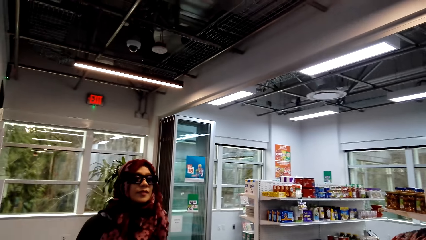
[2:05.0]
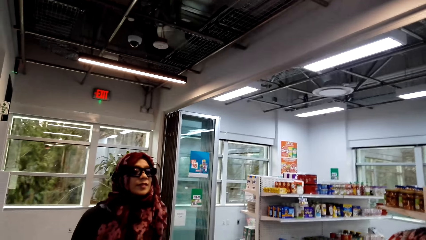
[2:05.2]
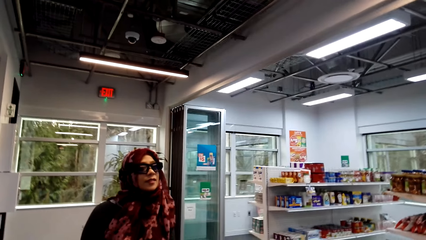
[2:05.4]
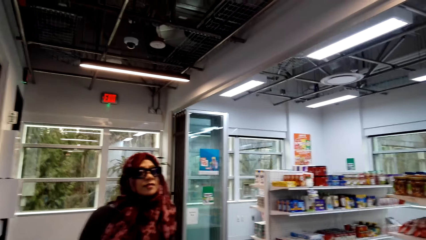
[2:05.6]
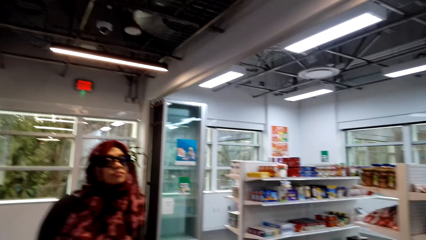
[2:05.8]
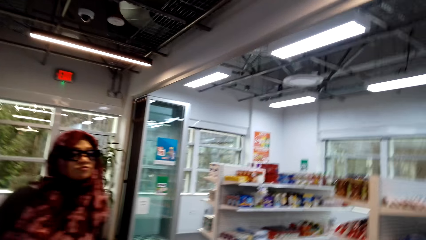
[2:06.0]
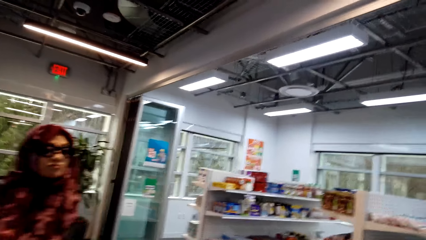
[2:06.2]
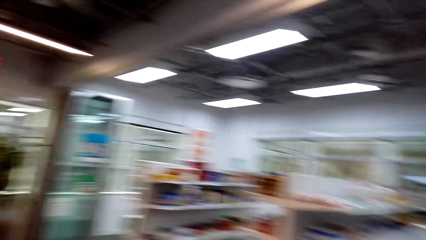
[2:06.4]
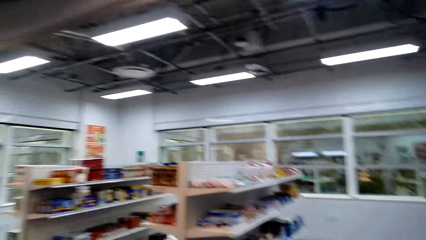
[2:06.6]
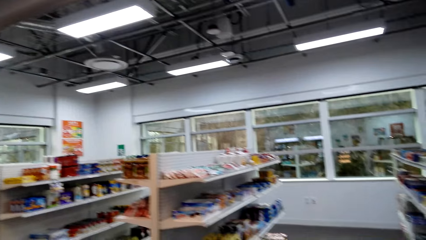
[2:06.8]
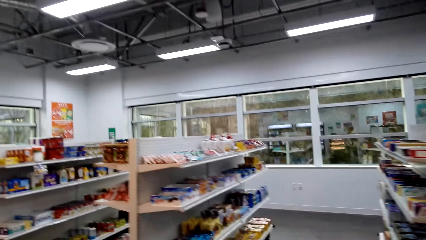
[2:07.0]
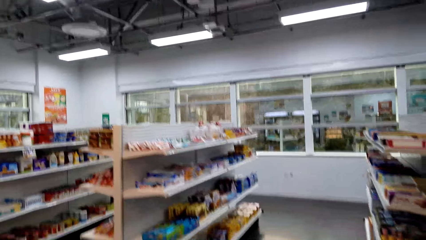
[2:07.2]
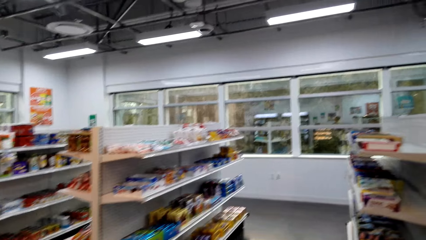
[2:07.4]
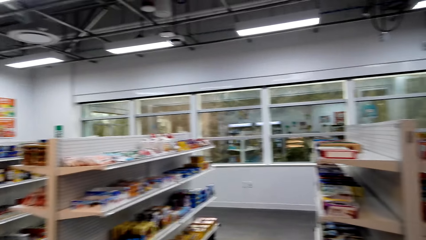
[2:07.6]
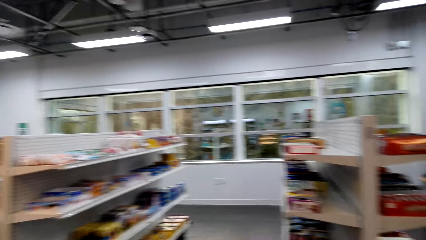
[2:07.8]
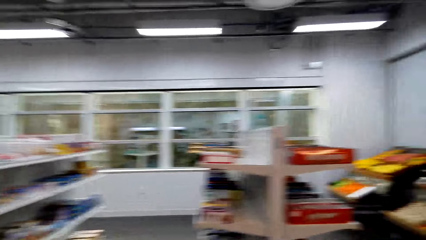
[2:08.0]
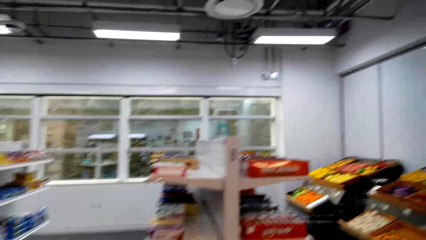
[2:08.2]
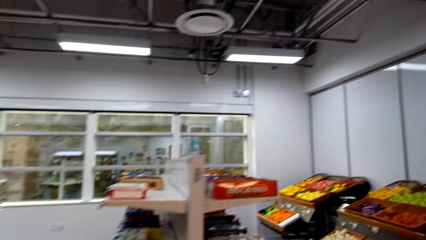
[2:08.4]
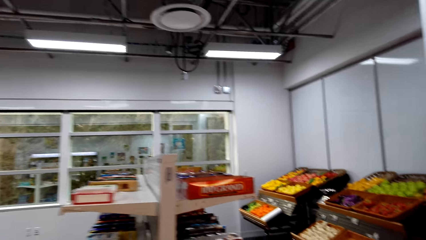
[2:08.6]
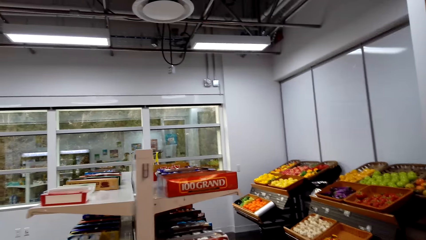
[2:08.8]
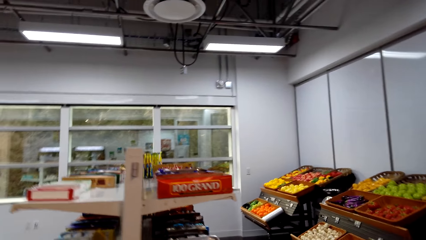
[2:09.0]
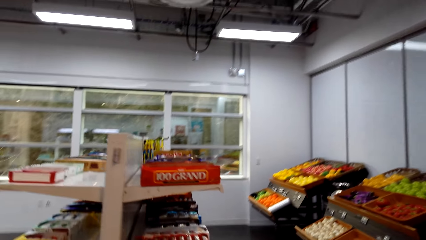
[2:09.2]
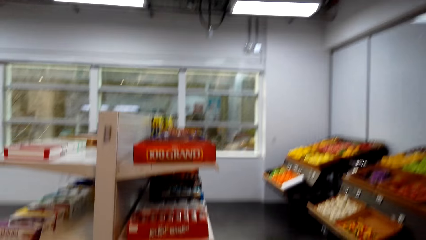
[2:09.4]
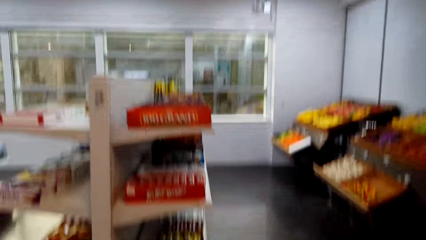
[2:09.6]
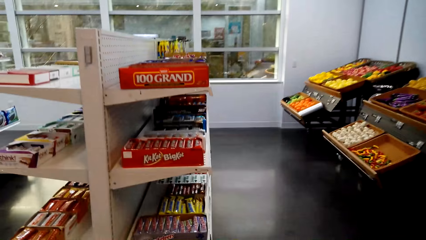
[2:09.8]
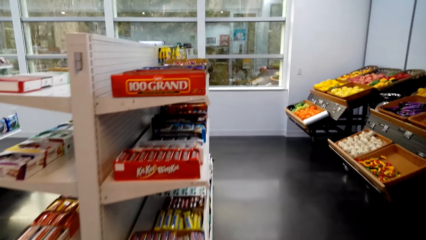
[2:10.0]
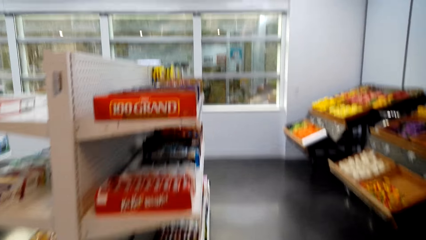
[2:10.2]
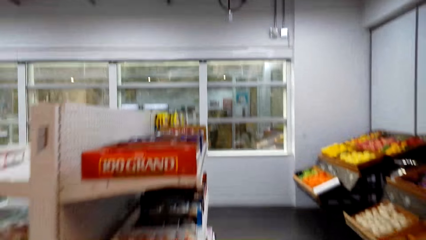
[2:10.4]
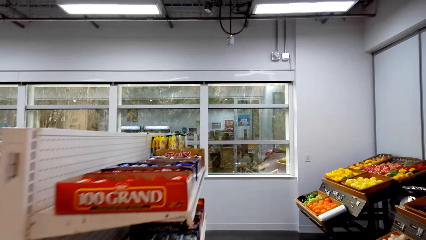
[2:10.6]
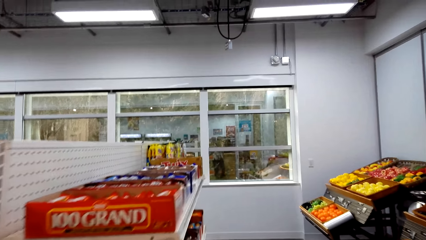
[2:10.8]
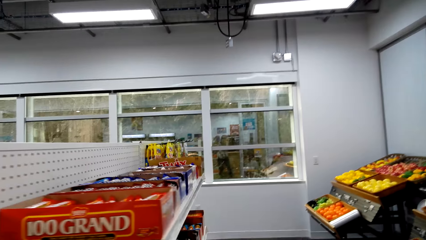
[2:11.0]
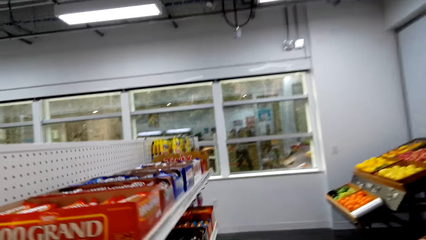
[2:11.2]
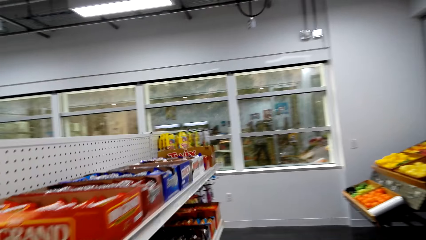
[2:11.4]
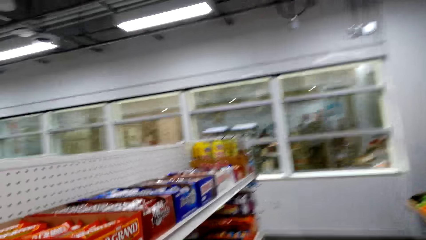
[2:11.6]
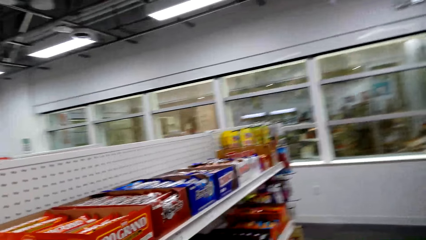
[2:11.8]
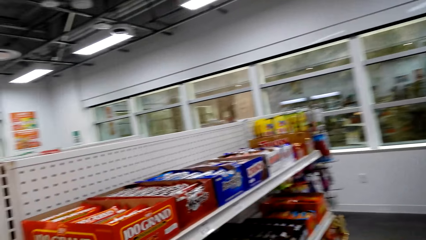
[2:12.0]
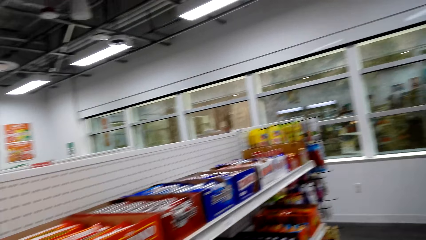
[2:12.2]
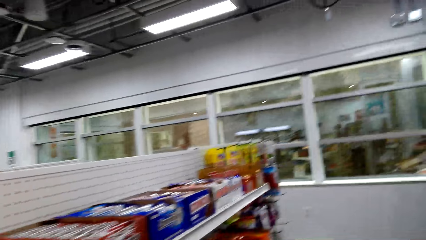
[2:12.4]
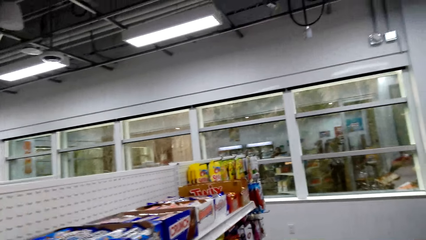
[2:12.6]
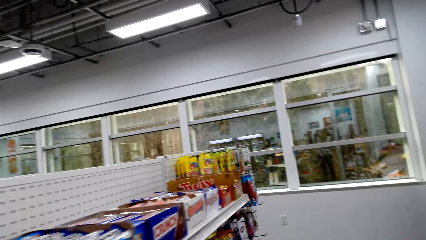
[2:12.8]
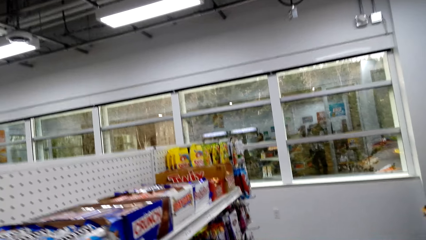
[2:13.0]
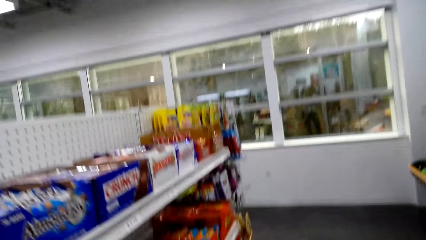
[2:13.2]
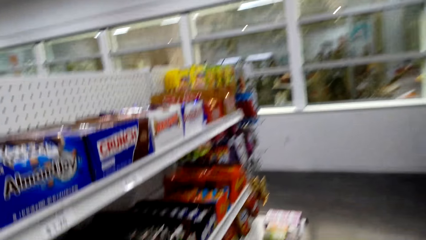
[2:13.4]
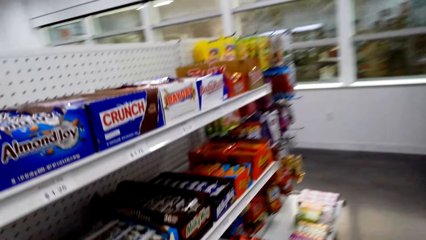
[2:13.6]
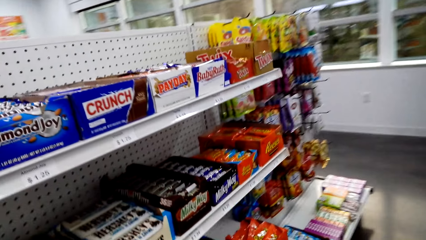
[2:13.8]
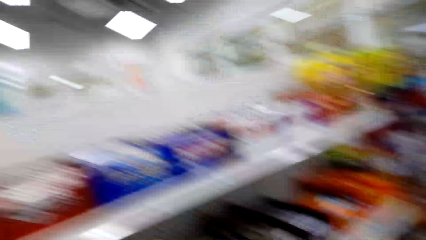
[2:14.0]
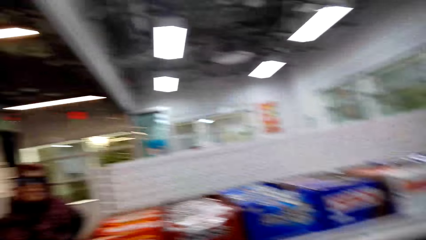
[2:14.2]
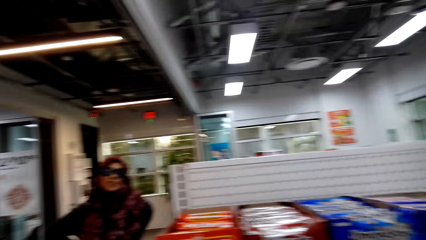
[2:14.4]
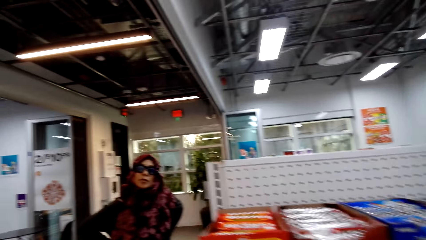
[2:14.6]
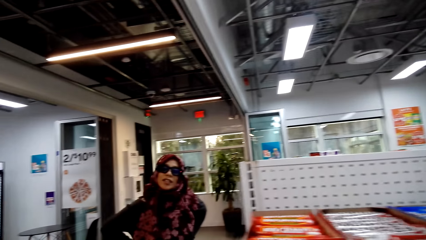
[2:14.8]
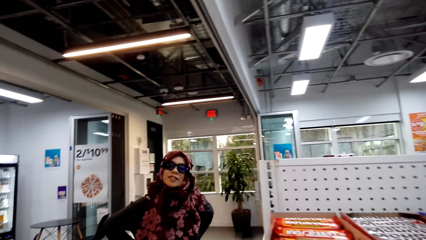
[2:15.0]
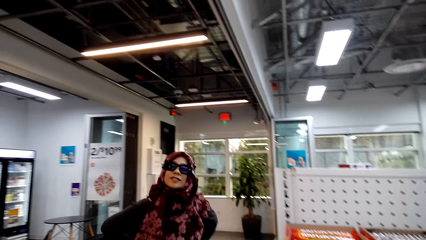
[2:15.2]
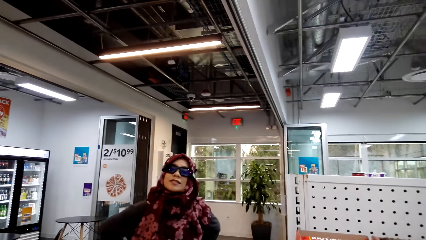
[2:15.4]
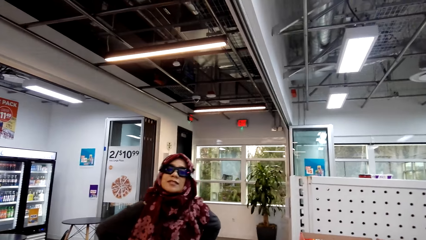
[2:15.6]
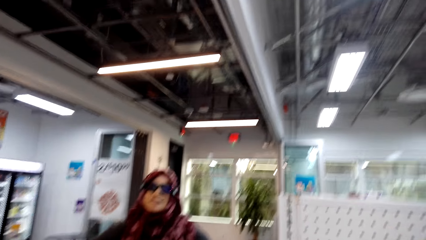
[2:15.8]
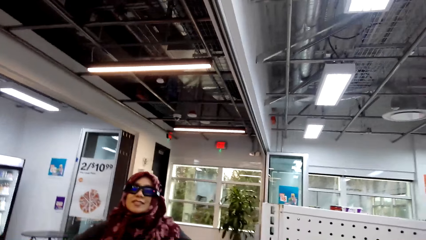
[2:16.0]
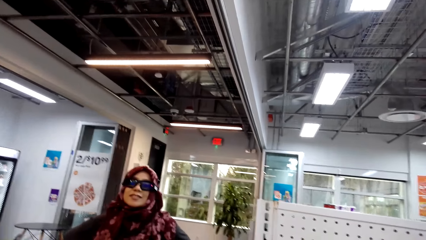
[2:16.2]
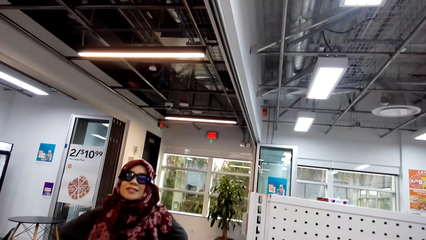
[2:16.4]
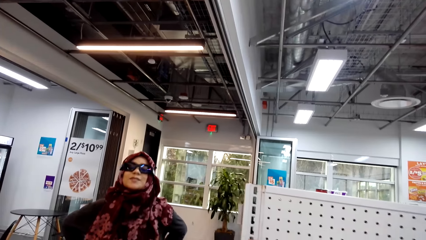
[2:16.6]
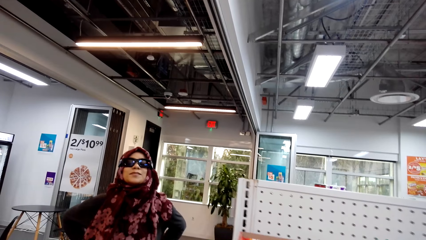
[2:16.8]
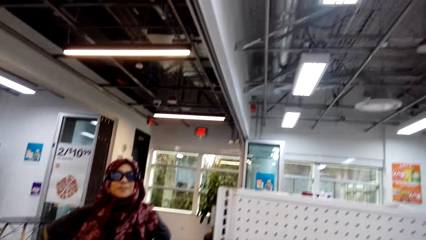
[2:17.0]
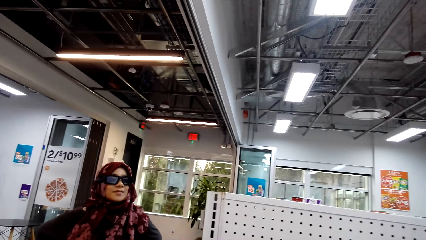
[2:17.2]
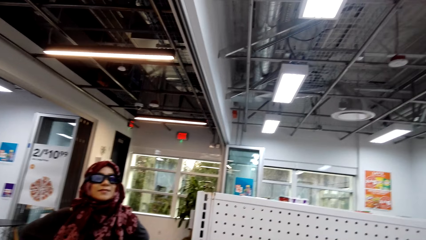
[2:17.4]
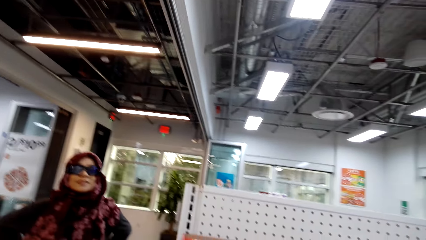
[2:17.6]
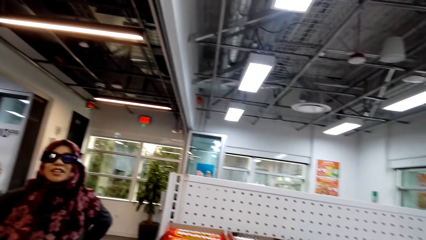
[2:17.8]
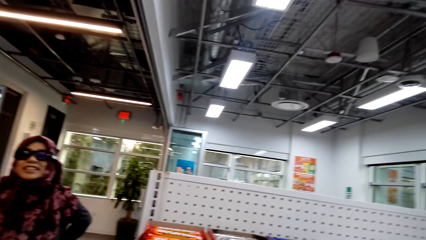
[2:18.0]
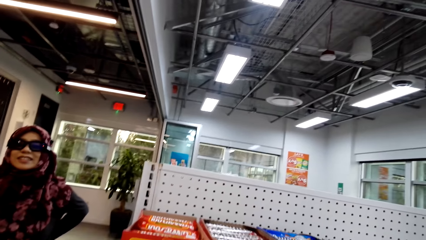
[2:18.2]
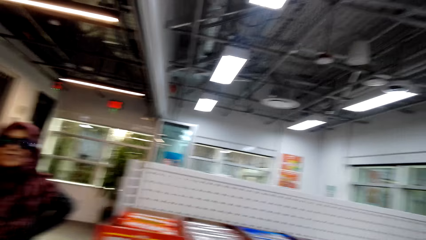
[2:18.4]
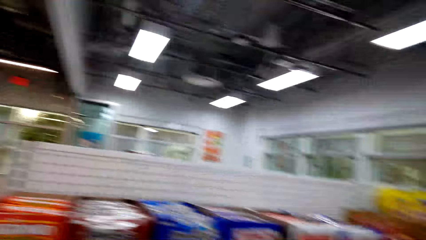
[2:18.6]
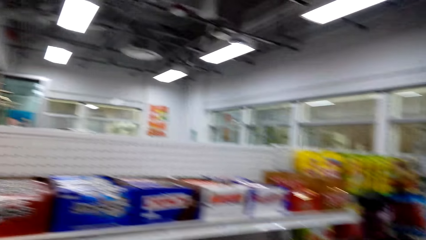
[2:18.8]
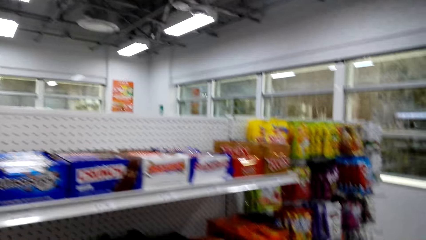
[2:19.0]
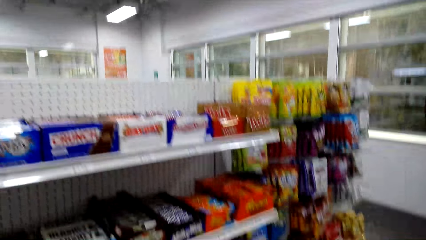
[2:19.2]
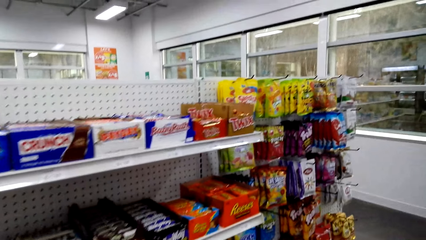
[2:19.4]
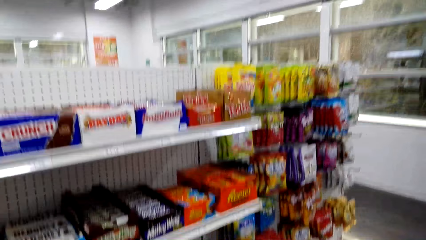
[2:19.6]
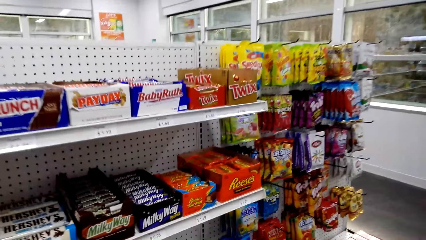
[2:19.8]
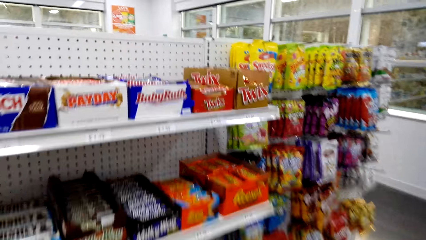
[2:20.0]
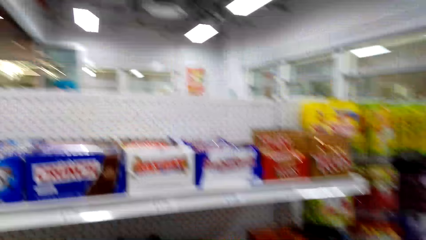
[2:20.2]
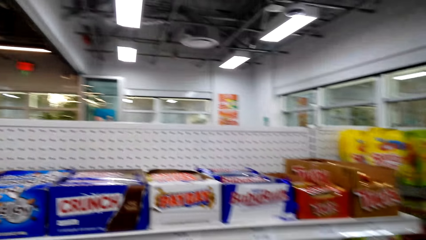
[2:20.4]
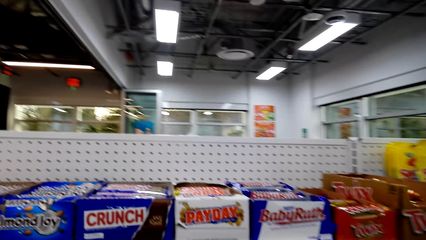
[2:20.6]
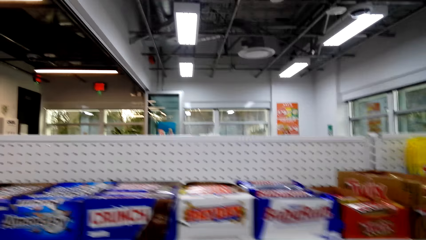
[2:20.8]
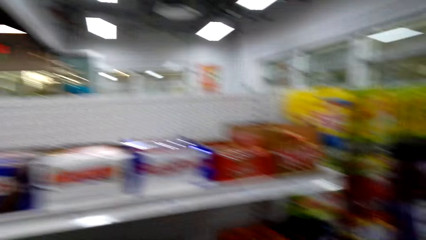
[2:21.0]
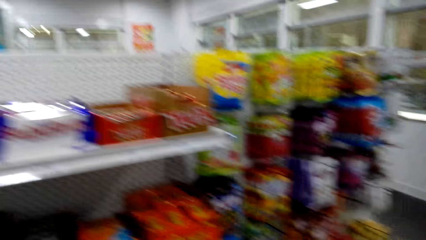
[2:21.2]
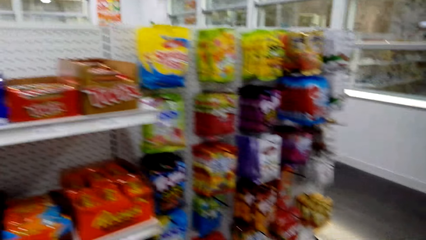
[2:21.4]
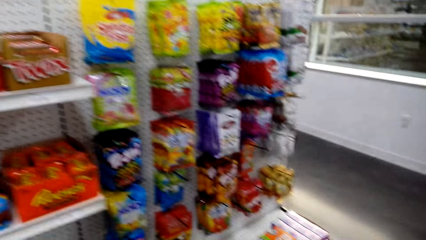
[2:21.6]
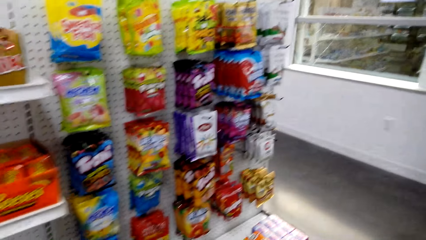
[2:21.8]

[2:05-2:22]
The camera wearer looks at a woman. They converse with the woman. They walk around the supermarket. They converse with the woman. They look at the woman. The woman converses with the camera wearer.
